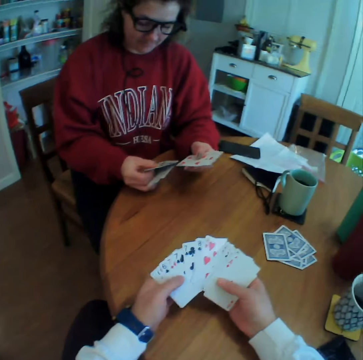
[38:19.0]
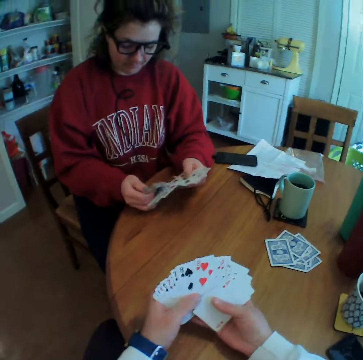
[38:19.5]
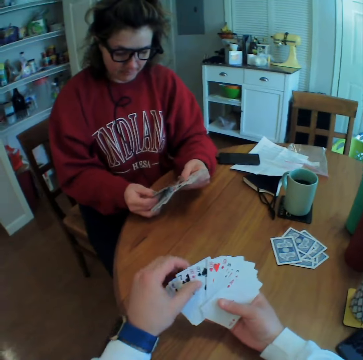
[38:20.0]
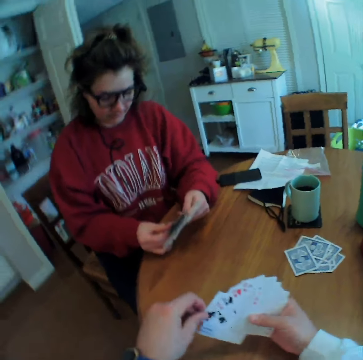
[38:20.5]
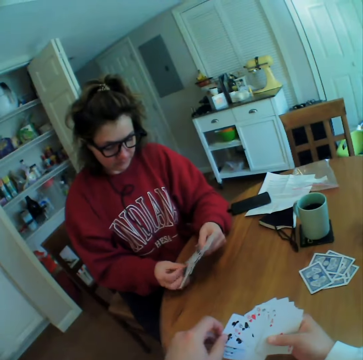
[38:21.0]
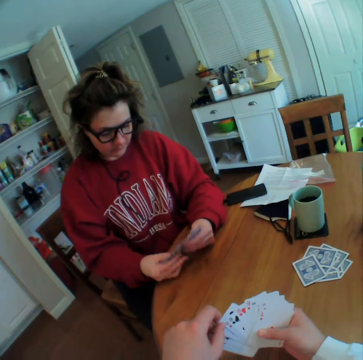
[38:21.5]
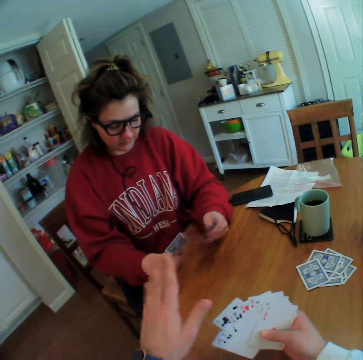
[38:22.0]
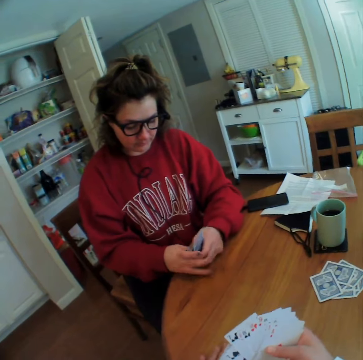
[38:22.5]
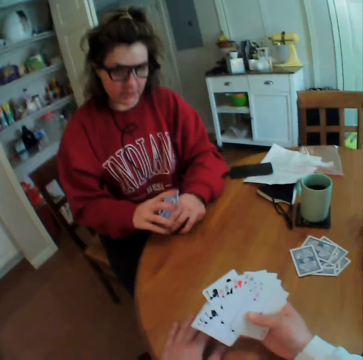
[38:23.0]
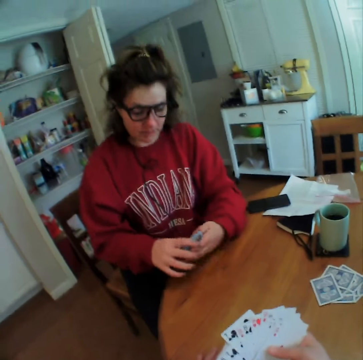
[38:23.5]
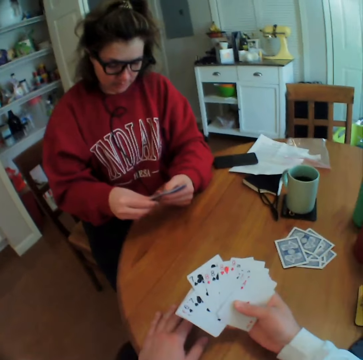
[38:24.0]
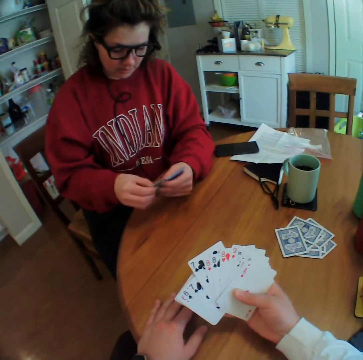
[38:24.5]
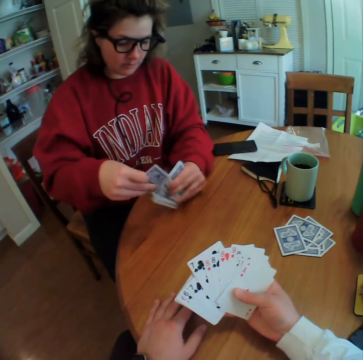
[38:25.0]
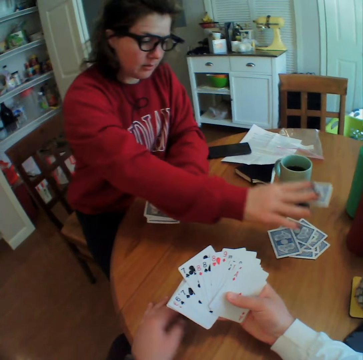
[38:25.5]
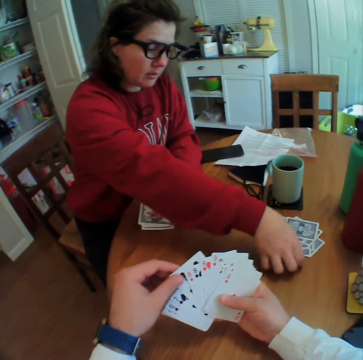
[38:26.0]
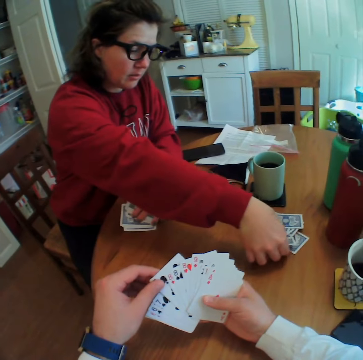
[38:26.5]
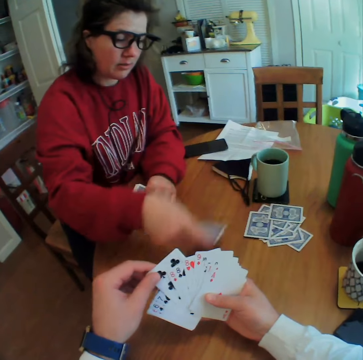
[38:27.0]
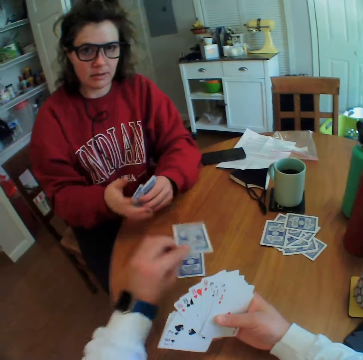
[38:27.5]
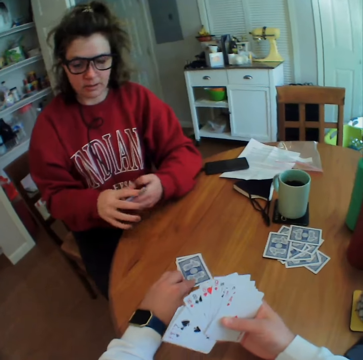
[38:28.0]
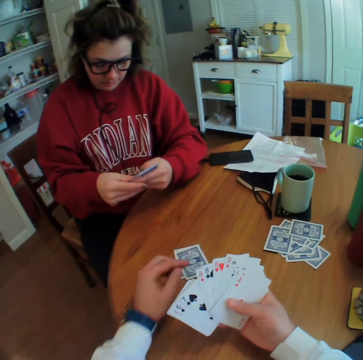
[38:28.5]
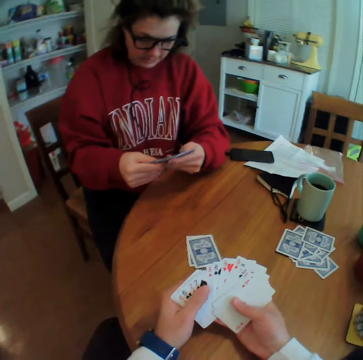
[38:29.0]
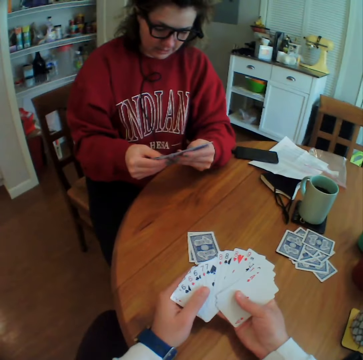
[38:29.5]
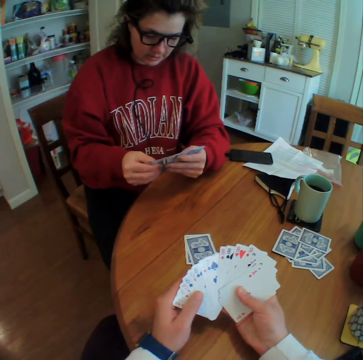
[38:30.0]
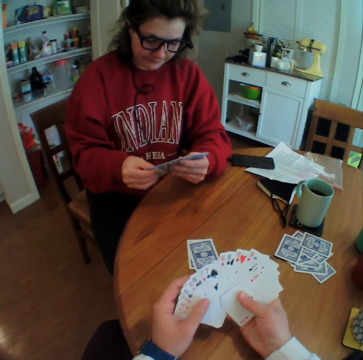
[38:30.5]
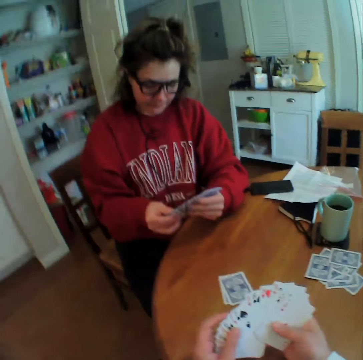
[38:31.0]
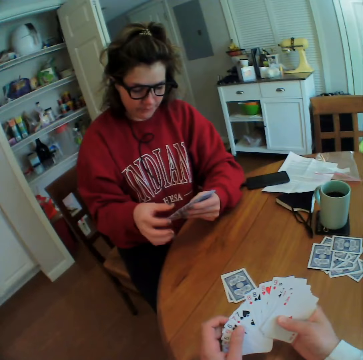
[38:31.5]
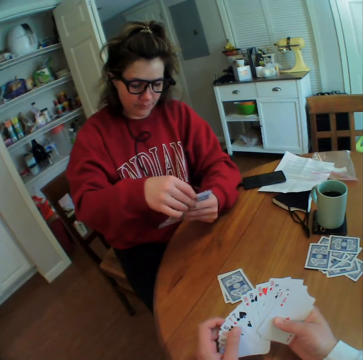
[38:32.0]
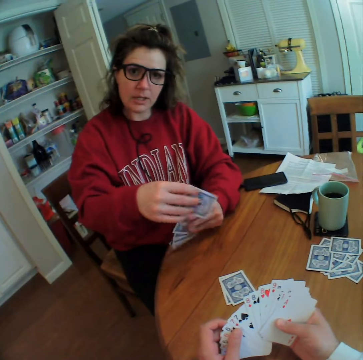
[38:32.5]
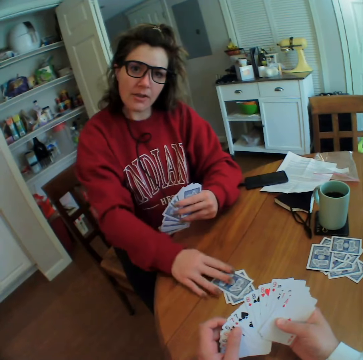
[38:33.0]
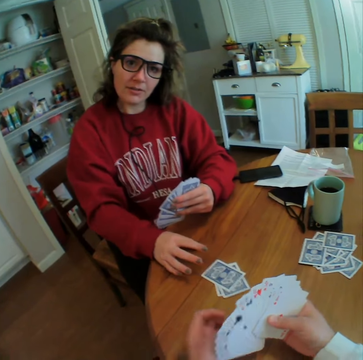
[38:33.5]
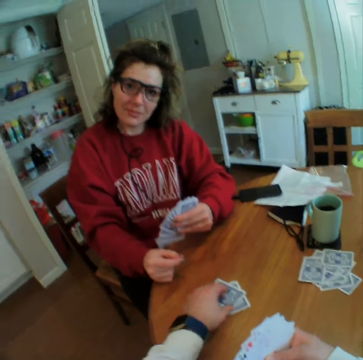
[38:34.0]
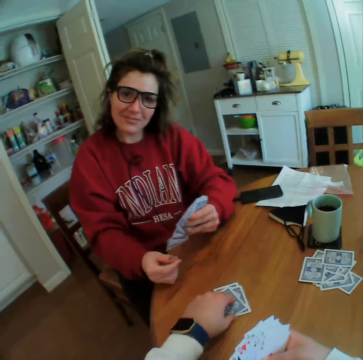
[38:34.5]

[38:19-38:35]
A lady shuffles the cards, folds her cards, and spreads cards on her hand. The lady puts a card down, picks up a card, and puts a card down. The camera wearer puts a card down. The lady spreads cards on her hand. The camera wearer reshuffles the cards. The lady puts a card down. The camera wearer talks to the lady.

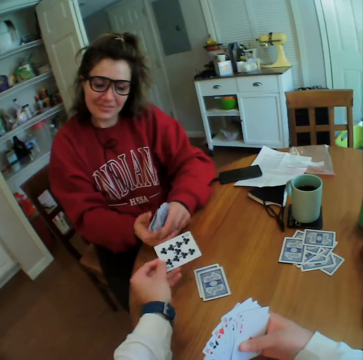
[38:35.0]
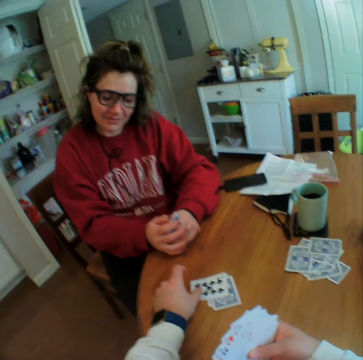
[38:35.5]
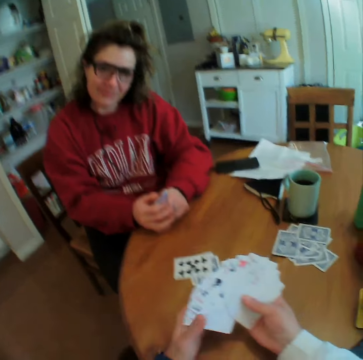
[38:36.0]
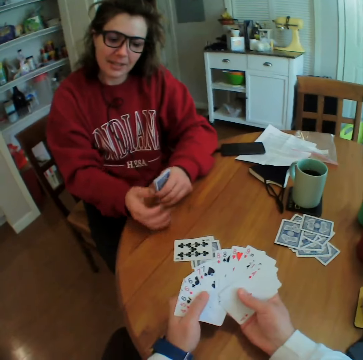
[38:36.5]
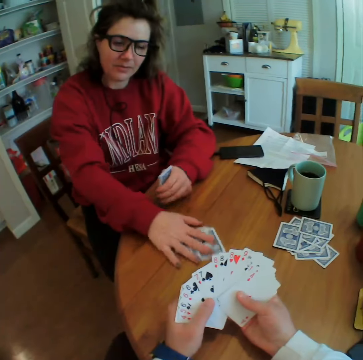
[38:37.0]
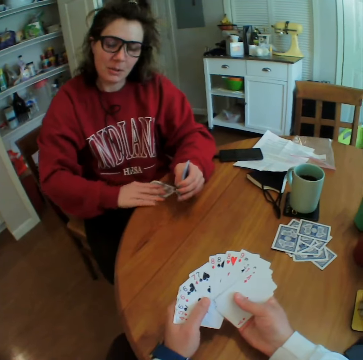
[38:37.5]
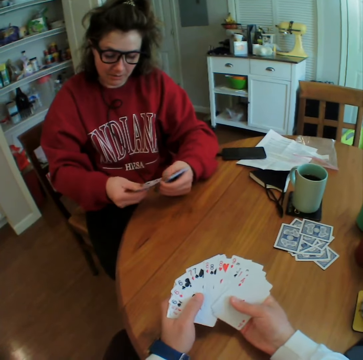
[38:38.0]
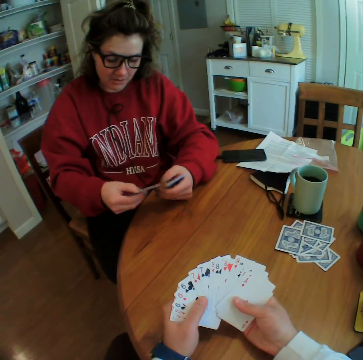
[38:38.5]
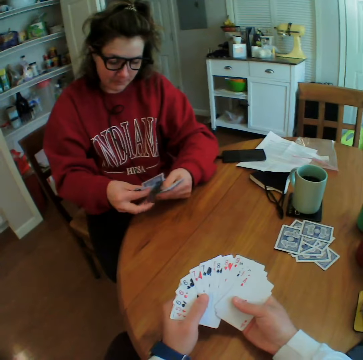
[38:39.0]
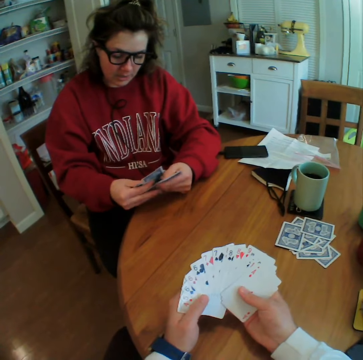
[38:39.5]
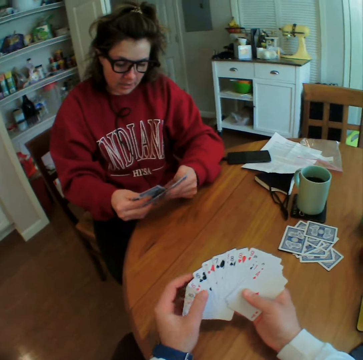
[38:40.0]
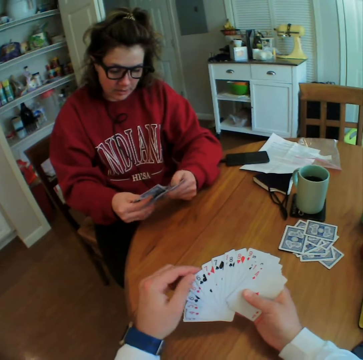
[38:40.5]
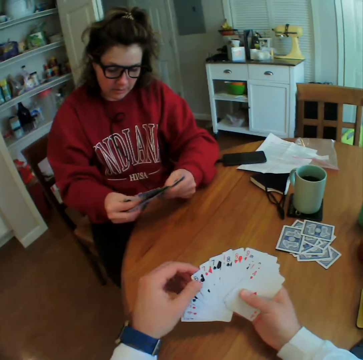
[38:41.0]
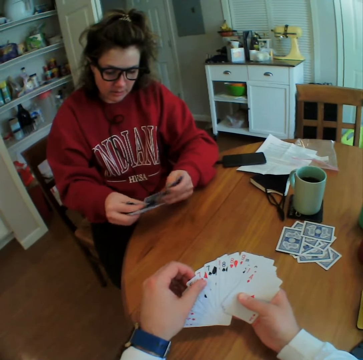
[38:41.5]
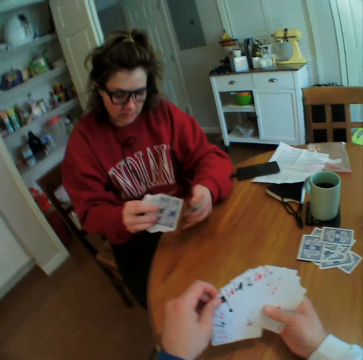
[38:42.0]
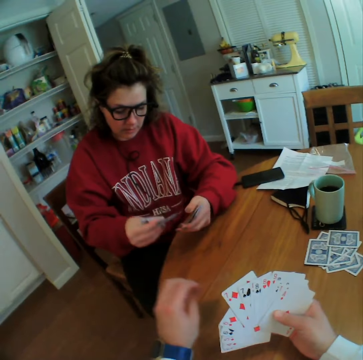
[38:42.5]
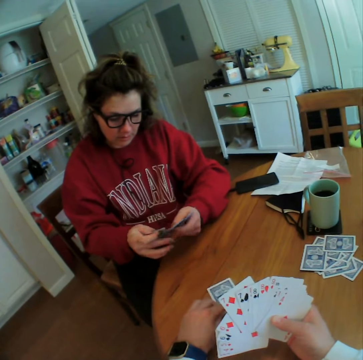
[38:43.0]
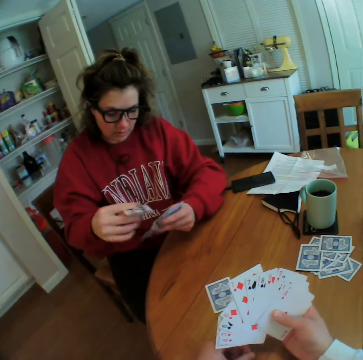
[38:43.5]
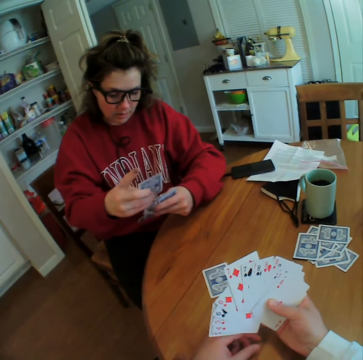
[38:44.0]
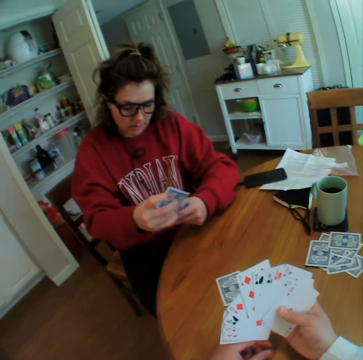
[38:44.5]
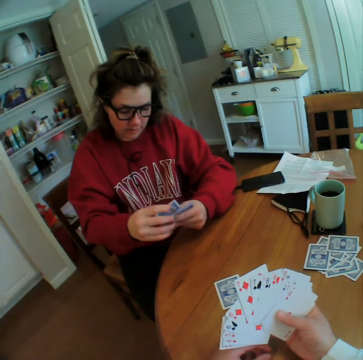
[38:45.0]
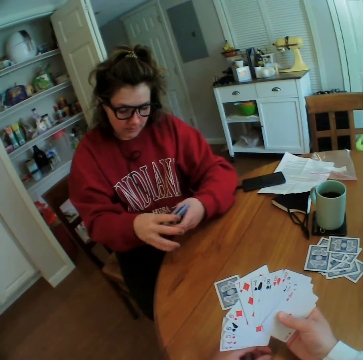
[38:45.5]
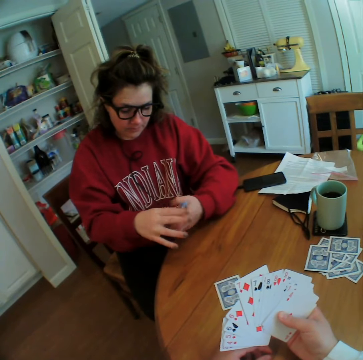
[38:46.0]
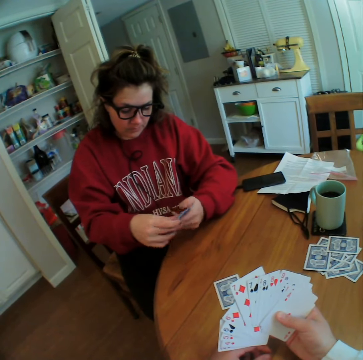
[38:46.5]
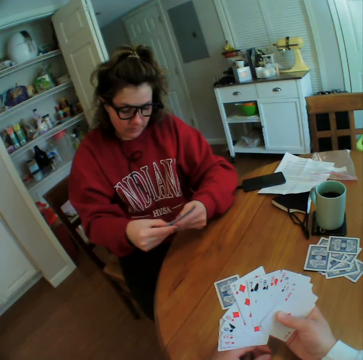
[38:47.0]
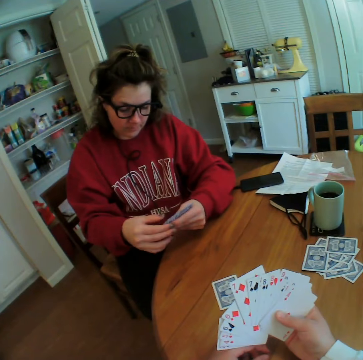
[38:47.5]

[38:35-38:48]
The camera wearer flips a card and puts a card down. A lady collects the cards. The camera wearer looks at the cards. The lady spreads cards on her hand. The camera wearer puts cards down. The lady shuffles the cards. The camera wearer looks at the lady.

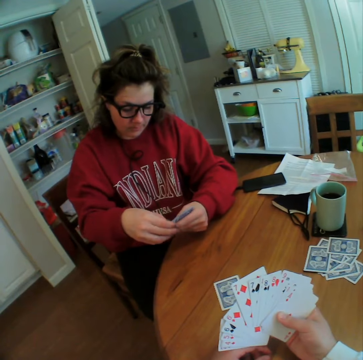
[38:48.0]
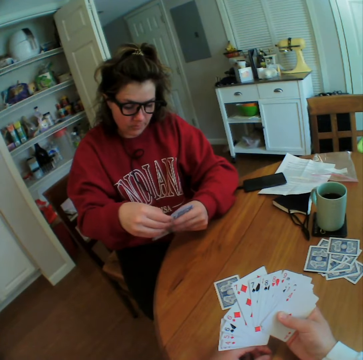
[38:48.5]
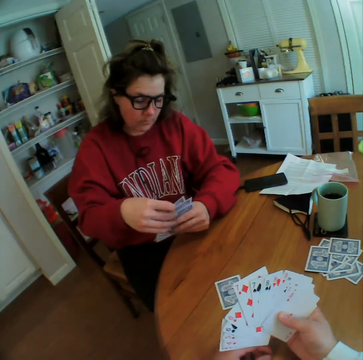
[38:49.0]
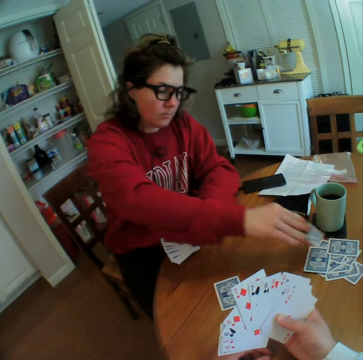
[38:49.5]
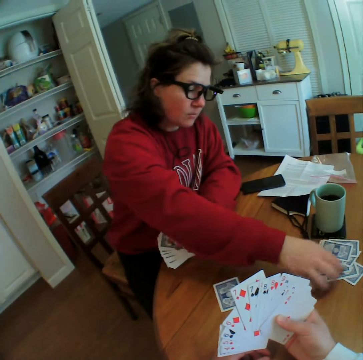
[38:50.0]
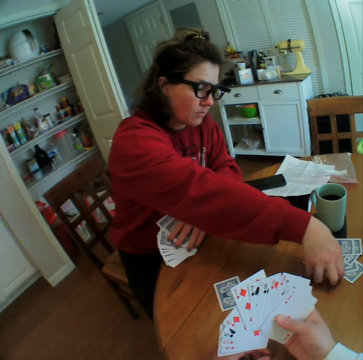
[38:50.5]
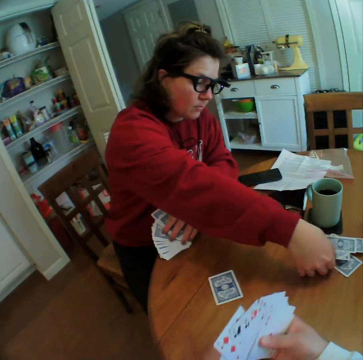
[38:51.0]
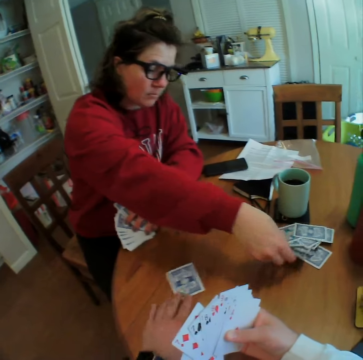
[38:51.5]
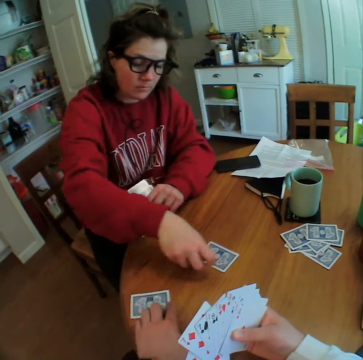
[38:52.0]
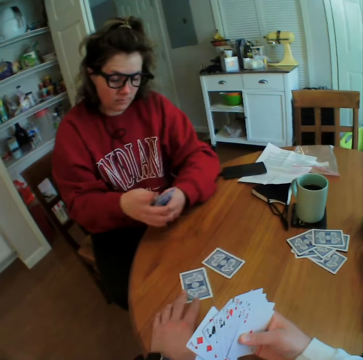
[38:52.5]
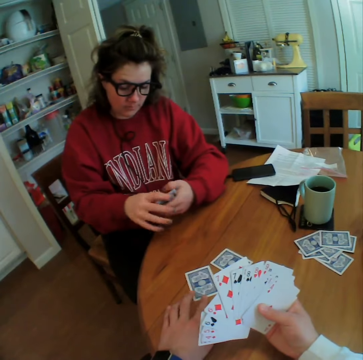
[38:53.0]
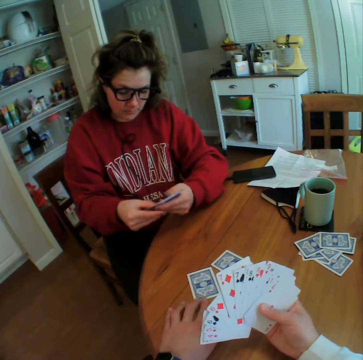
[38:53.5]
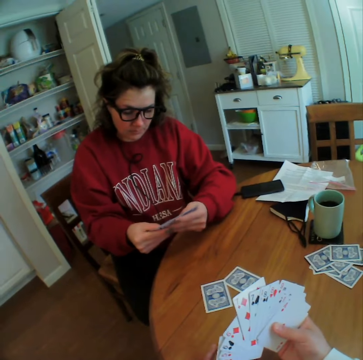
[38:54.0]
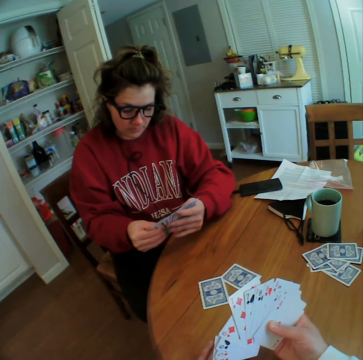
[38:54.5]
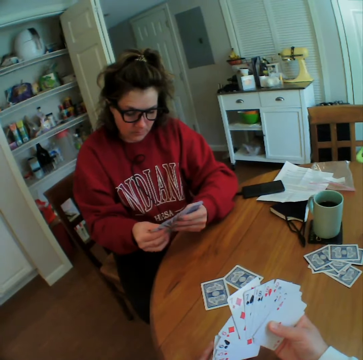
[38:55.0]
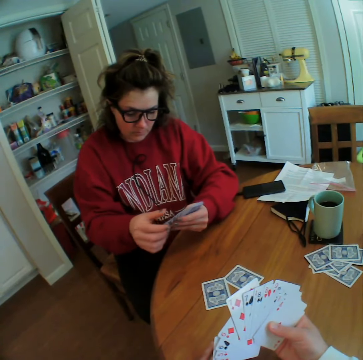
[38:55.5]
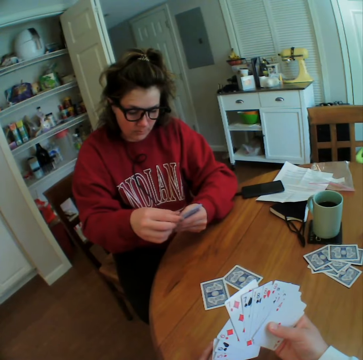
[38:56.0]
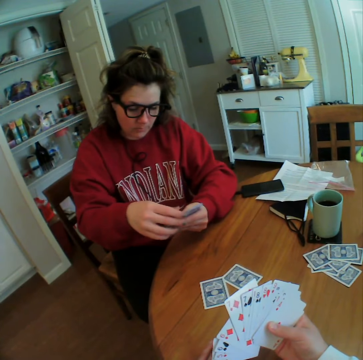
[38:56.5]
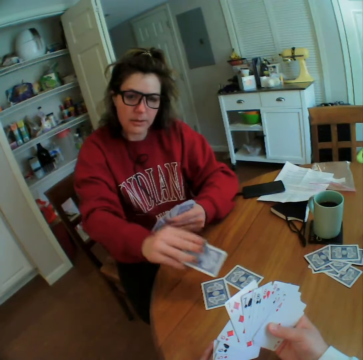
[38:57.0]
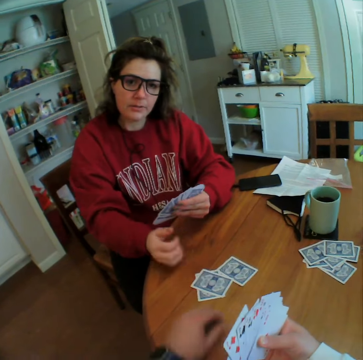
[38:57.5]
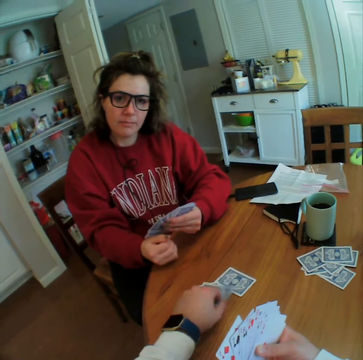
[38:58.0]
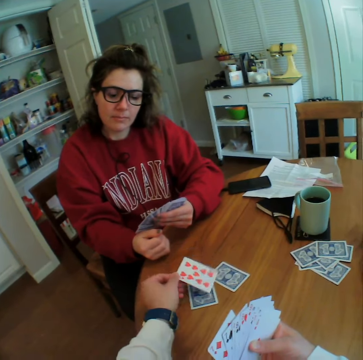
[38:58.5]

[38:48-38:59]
A lady puts a card down, picks up a card, and puts a card down. The camera wearer reshuffles the cards. The lady puts a card down. The camera wearer holds cards and flips a card.
